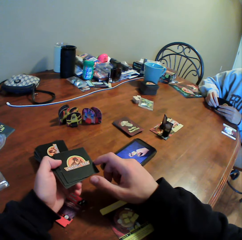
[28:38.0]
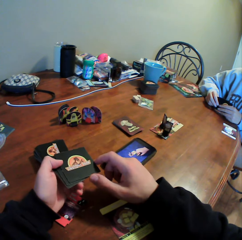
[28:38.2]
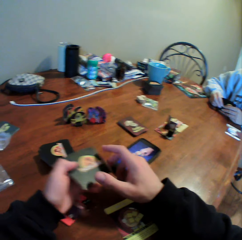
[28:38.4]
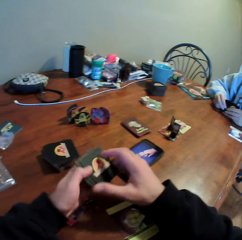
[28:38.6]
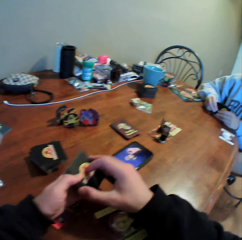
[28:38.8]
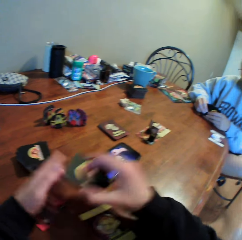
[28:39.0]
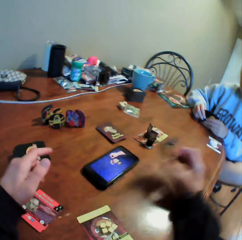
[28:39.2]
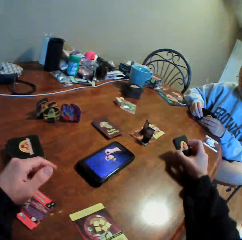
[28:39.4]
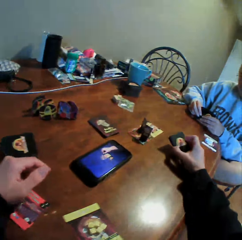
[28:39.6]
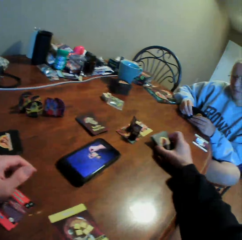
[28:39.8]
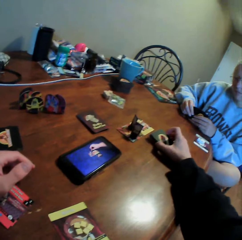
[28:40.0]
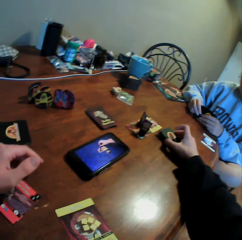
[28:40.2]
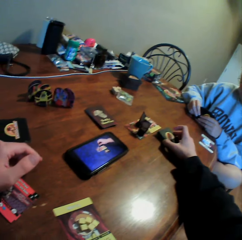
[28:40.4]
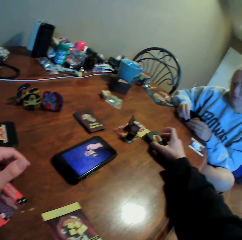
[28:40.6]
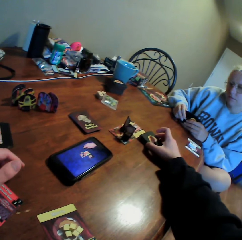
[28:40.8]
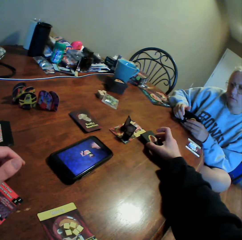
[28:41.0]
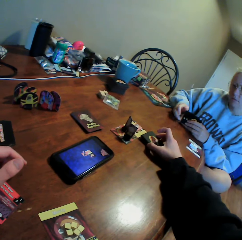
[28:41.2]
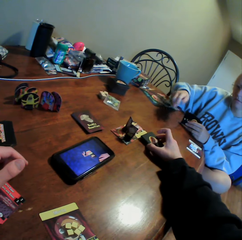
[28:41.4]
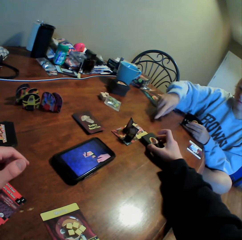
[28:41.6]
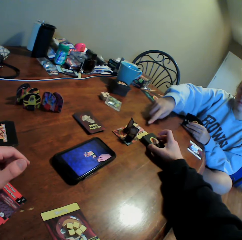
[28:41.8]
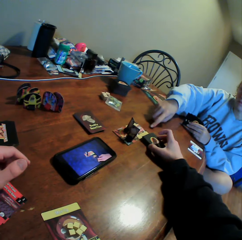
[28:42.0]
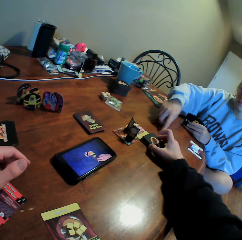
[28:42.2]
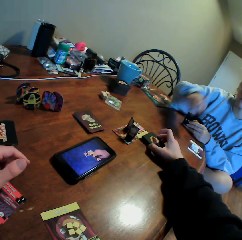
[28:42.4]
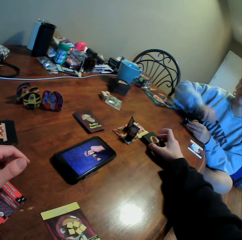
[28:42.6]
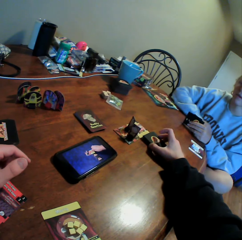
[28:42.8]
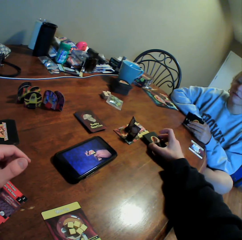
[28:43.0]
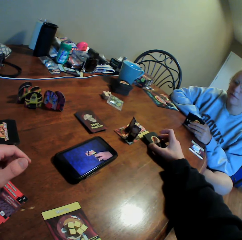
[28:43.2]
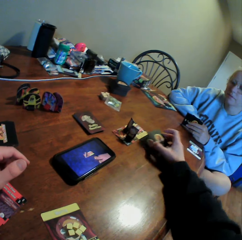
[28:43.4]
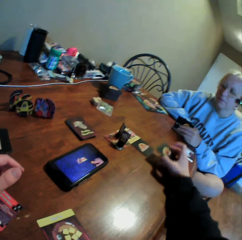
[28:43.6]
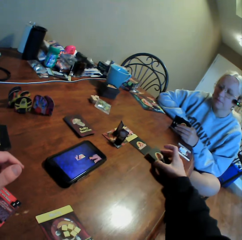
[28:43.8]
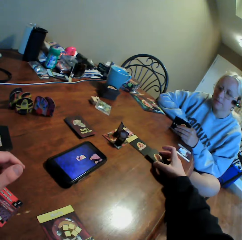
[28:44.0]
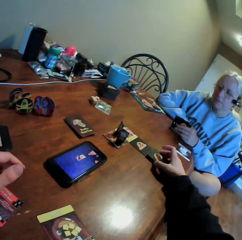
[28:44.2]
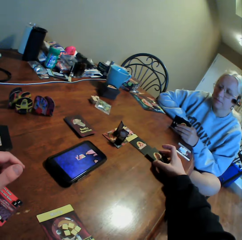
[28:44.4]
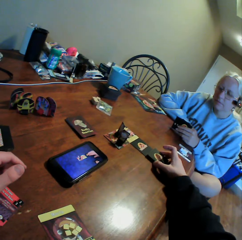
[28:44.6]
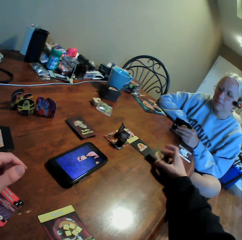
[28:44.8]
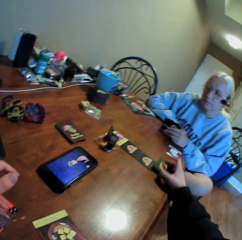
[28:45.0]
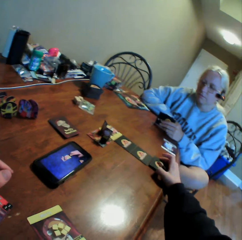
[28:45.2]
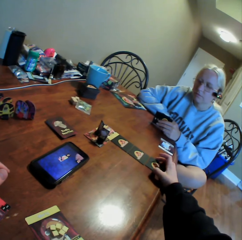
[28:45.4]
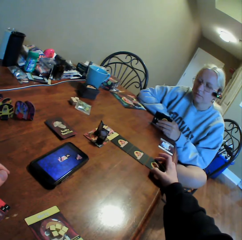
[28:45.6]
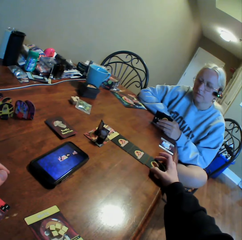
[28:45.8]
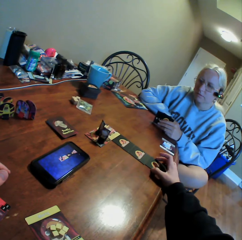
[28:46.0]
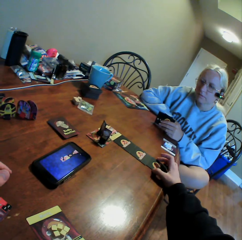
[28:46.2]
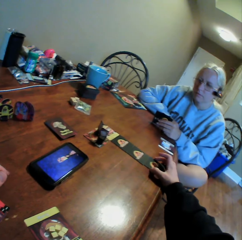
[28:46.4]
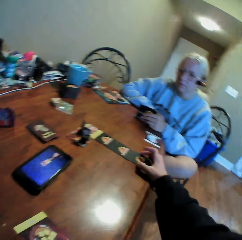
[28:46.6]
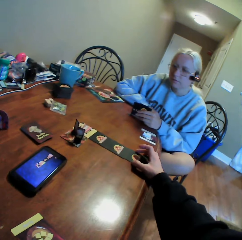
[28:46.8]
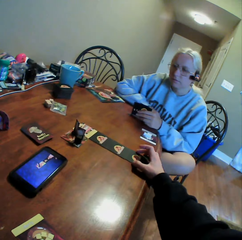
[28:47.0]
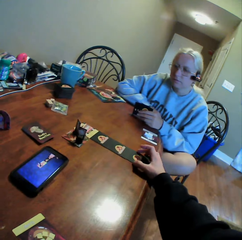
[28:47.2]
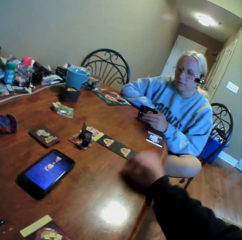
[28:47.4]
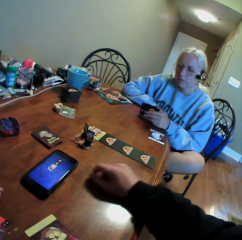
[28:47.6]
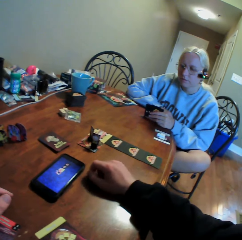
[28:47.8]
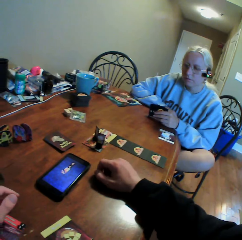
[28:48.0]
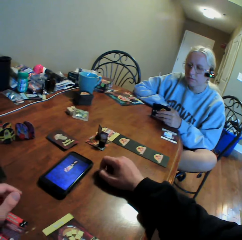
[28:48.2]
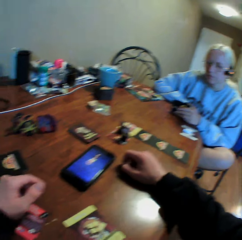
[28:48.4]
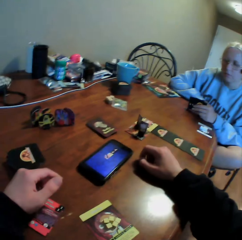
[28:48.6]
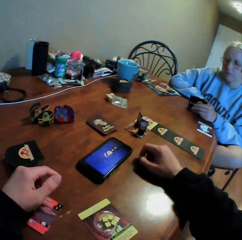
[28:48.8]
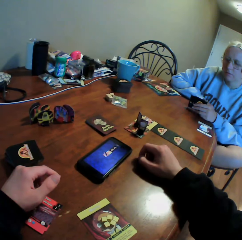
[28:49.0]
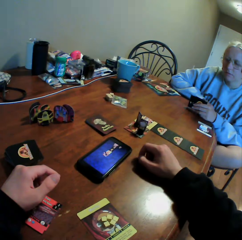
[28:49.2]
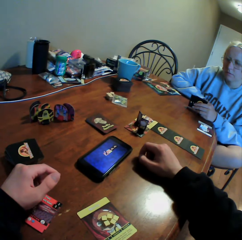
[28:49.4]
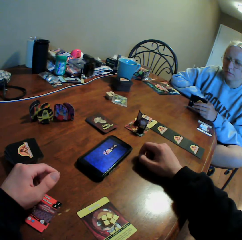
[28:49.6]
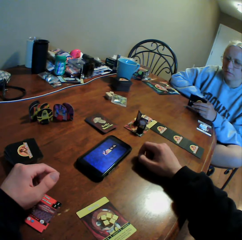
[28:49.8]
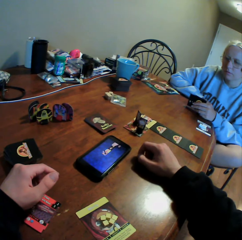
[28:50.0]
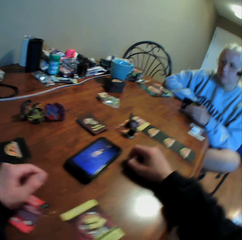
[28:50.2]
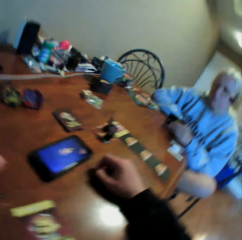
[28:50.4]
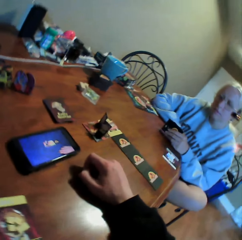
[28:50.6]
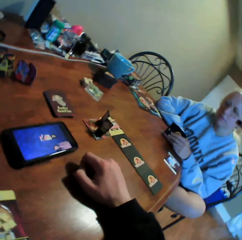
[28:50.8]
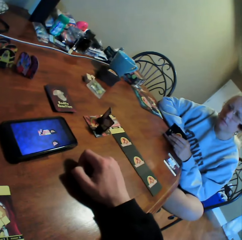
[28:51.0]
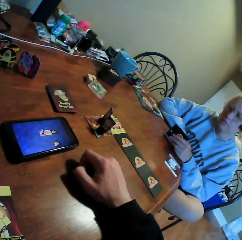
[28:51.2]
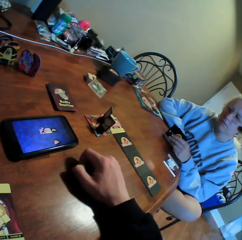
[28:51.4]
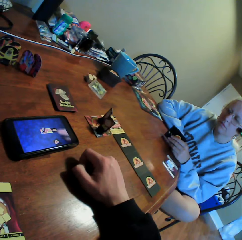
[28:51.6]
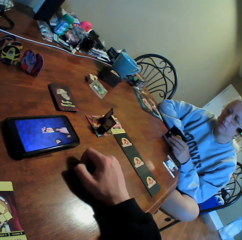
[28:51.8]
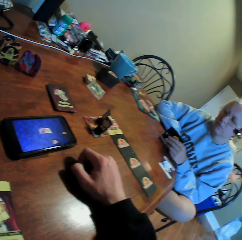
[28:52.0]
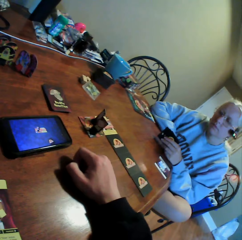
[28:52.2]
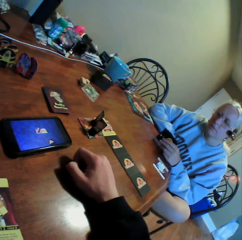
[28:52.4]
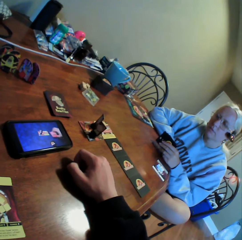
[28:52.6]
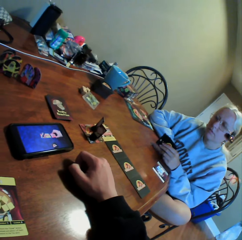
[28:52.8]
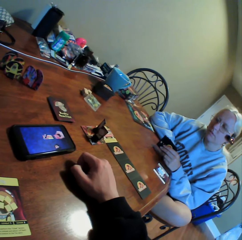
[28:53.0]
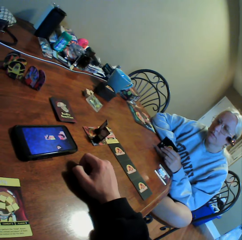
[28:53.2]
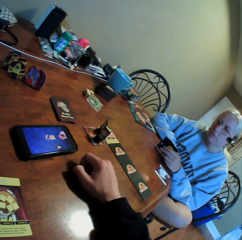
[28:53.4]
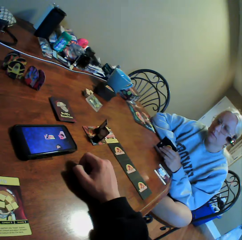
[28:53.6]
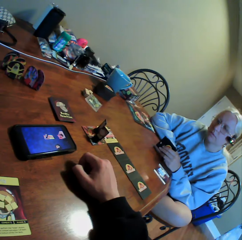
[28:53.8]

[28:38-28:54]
The camera wearer holds cards on the table. A woman uses gestures. The camera wearer arranges the cards on the table. They put the cards on the table. They look around and place a hand on the table.

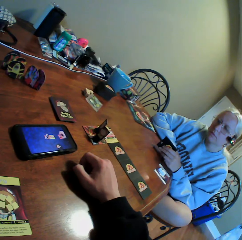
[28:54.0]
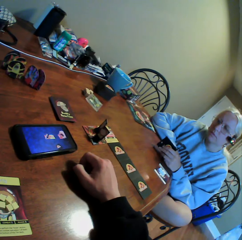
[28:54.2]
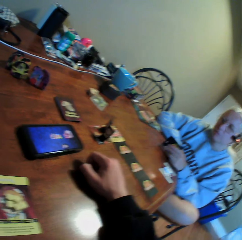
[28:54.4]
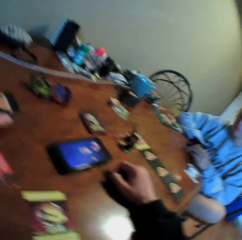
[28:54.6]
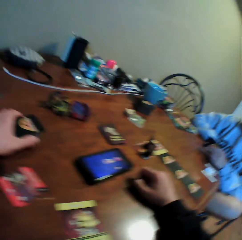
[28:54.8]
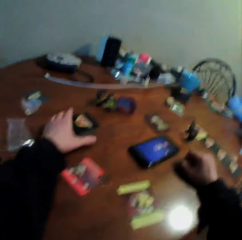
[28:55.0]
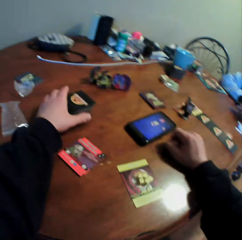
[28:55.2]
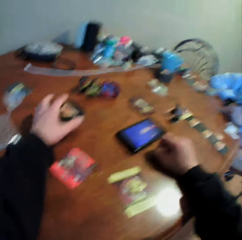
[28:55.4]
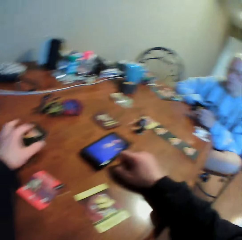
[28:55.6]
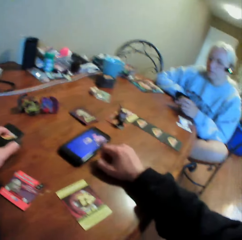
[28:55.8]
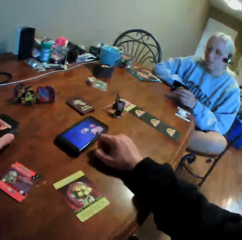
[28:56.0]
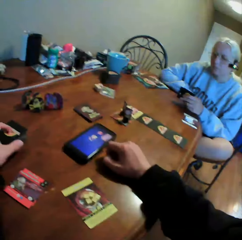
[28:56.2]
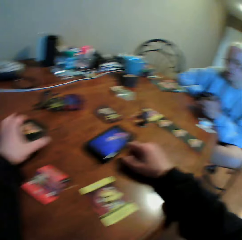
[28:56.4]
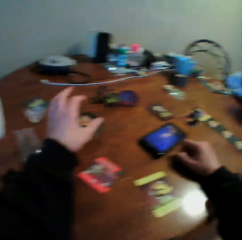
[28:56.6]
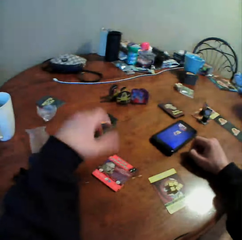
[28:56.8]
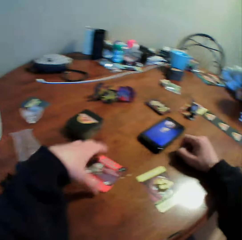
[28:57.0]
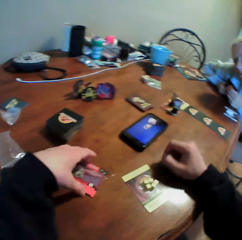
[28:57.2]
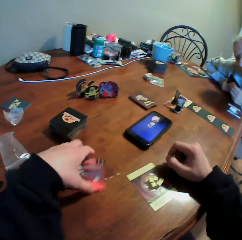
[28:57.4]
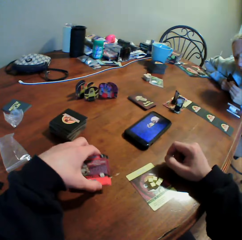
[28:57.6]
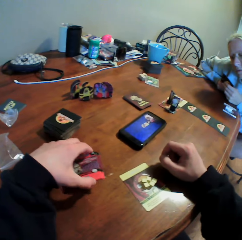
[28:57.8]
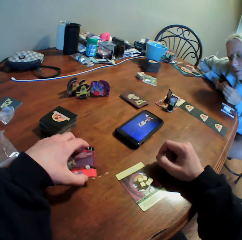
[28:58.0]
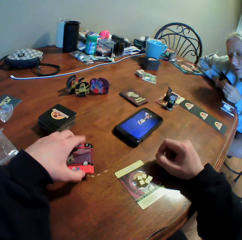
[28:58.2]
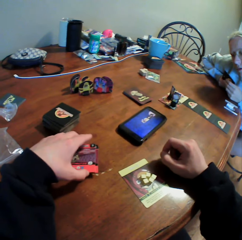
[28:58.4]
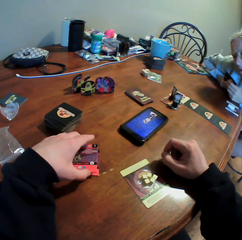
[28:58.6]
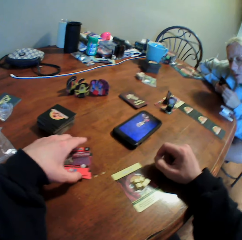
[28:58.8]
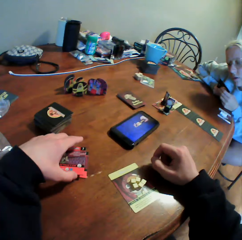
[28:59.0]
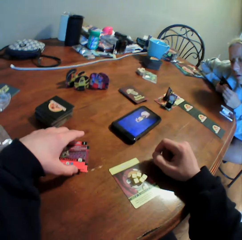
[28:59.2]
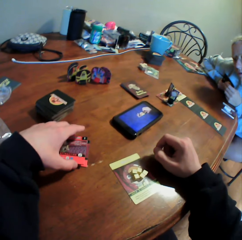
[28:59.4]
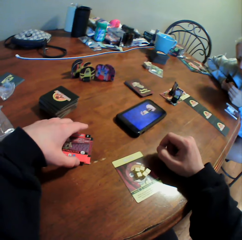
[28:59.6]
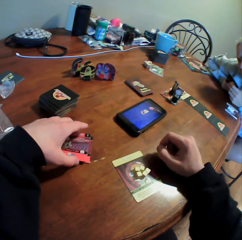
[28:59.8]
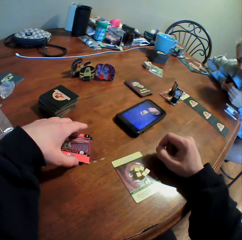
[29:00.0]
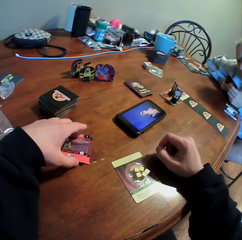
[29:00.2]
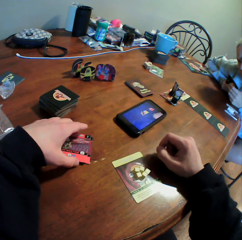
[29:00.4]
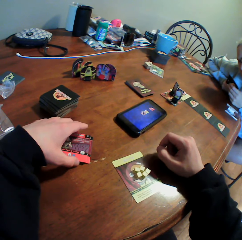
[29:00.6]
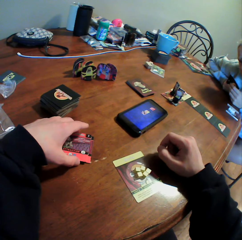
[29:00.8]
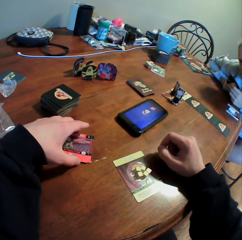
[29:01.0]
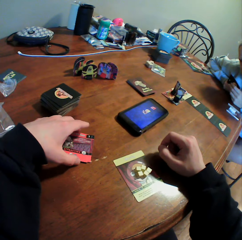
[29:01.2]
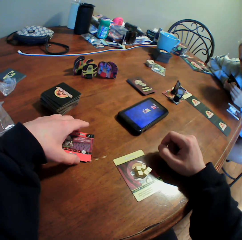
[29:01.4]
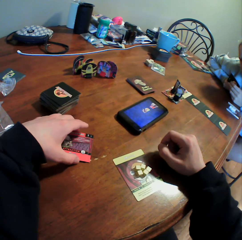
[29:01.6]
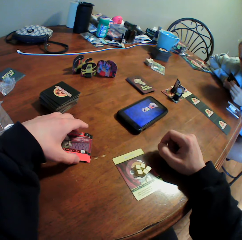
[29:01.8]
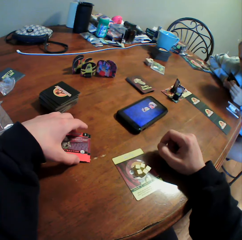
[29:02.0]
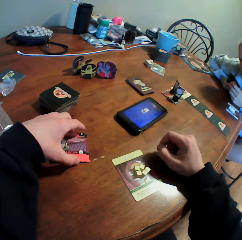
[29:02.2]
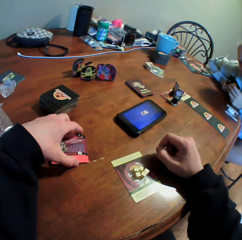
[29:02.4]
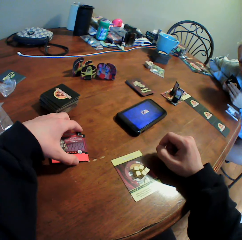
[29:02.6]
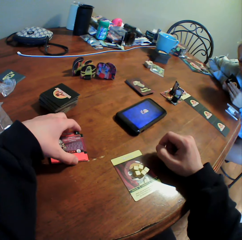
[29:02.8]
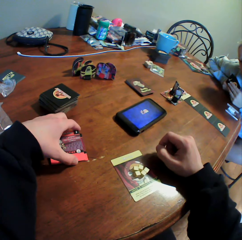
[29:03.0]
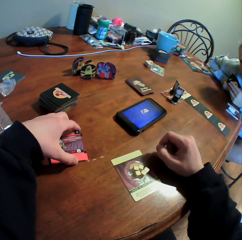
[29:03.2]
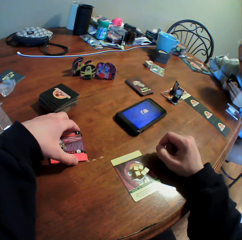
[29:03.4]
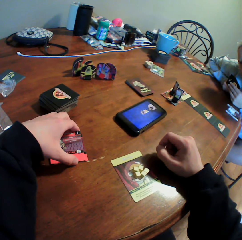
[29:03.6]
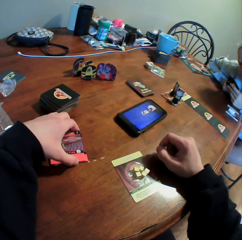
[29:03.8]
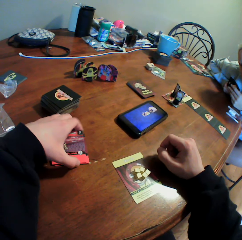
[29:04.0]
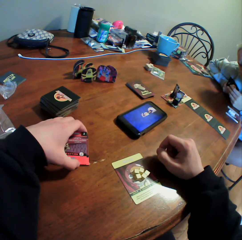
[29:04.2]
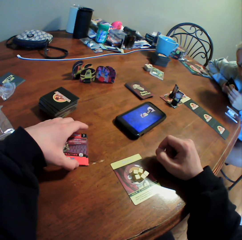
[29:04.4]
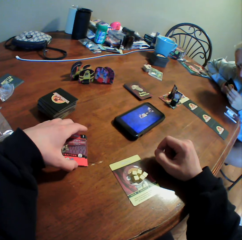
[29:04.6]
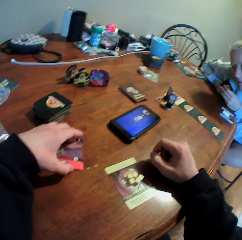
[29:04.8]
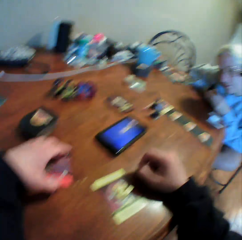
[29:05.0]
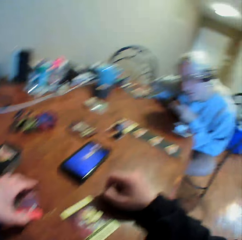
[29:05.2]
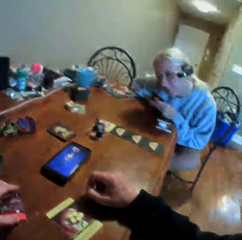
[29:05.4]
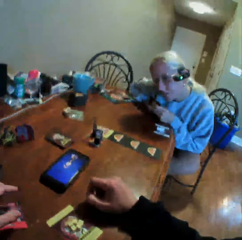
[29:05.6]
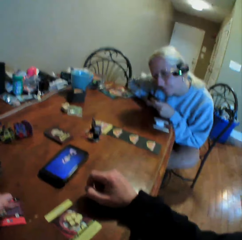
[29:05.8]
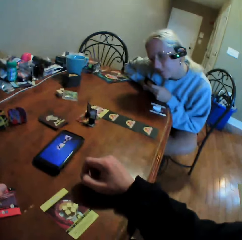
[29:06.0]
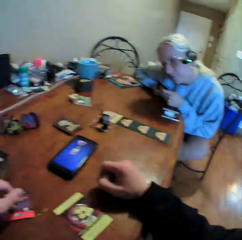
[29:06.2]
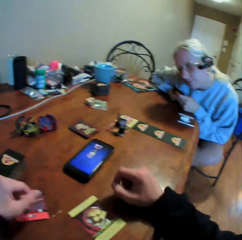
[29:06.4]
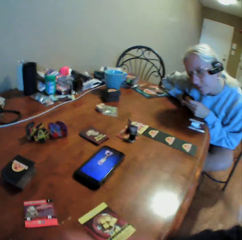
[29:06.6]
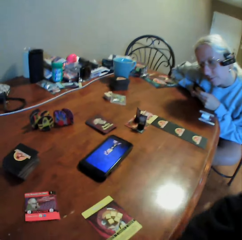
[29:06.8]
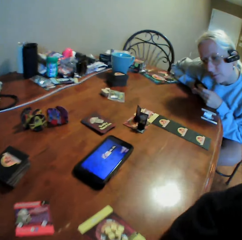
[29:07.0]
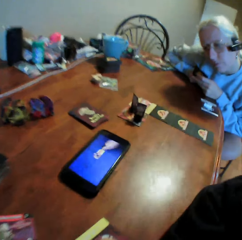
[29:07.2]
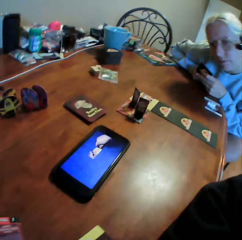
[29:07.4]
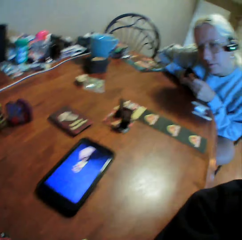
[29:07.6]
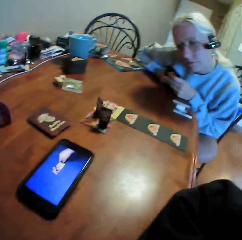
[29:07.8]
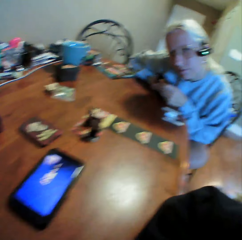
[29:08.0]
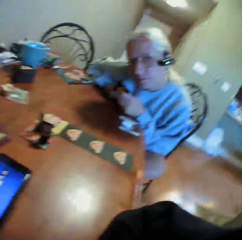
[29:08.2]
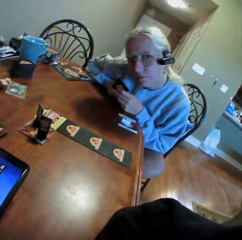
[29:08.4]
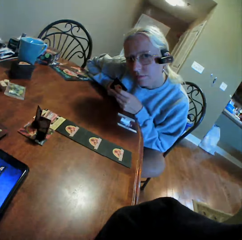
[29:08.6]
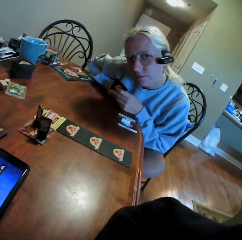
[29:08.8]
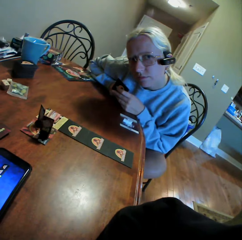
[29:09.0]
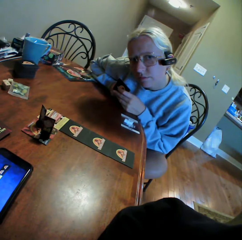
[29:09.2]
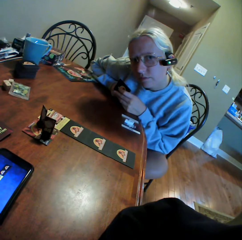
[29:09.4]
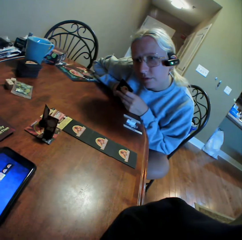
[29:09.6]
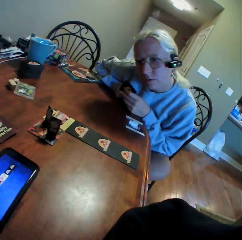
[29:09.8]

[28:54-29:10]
The camera wearer picks cards from the table. A woman looks at the cards. The camera wearer looks around. He holds the cards with his left hand. He puts the cards on the table. He picks the cards on the table. He moves the cards on the table. He looks around. He puts his hands on the table and looks around.
